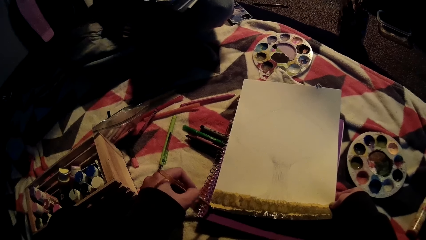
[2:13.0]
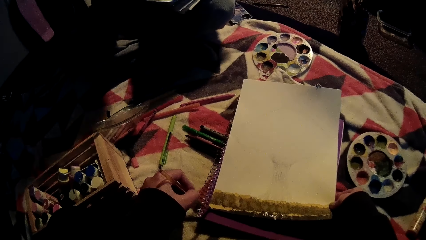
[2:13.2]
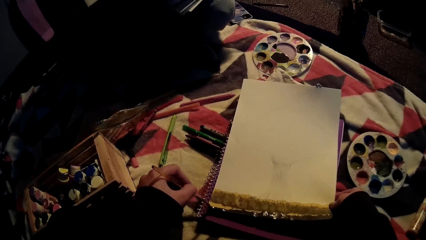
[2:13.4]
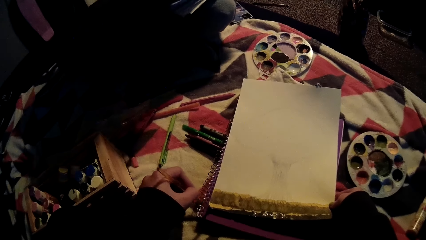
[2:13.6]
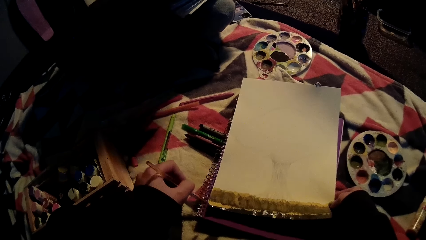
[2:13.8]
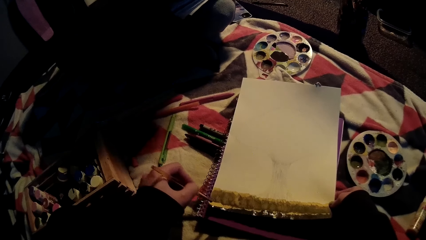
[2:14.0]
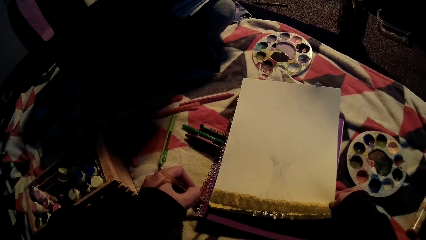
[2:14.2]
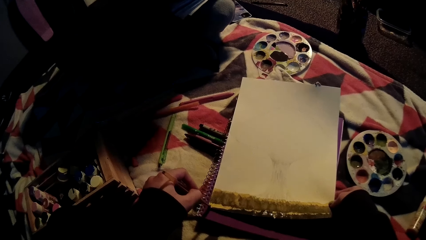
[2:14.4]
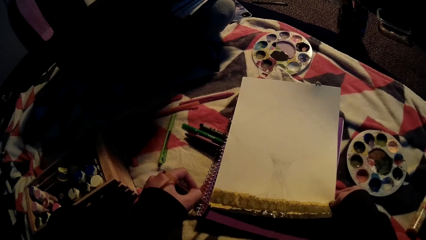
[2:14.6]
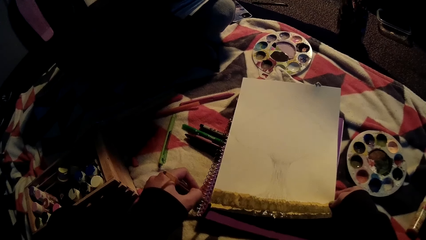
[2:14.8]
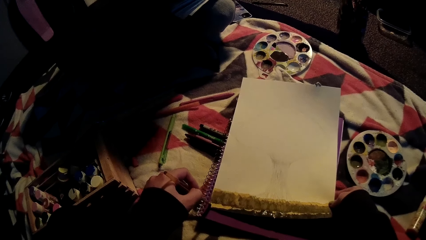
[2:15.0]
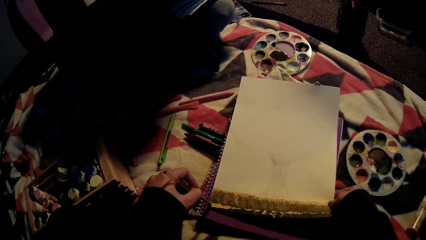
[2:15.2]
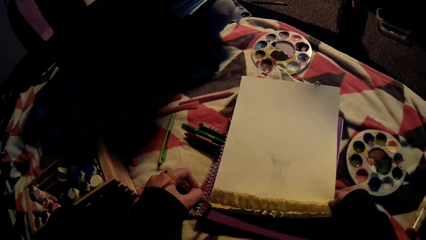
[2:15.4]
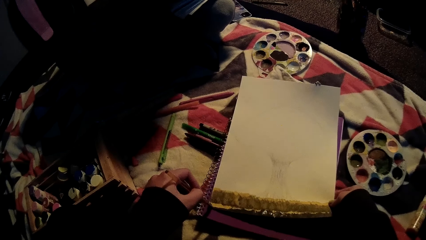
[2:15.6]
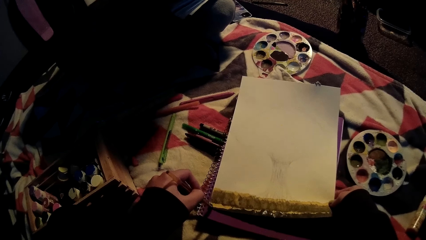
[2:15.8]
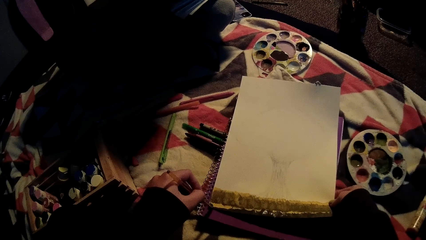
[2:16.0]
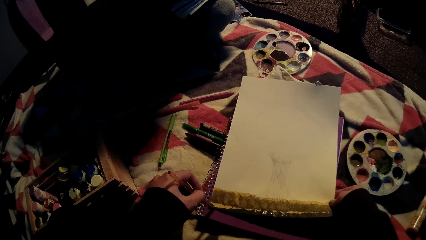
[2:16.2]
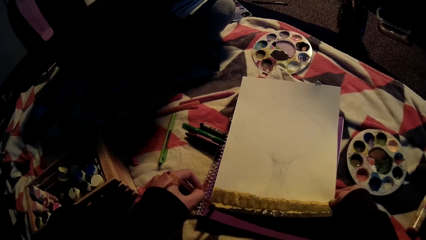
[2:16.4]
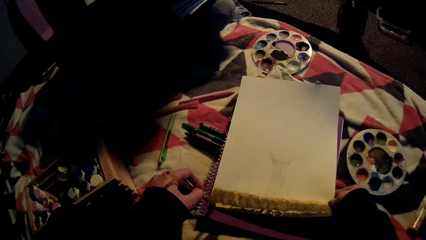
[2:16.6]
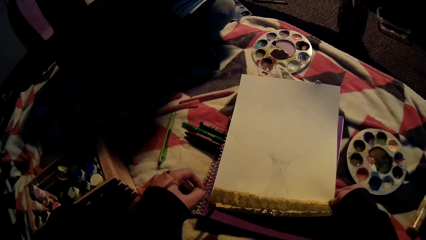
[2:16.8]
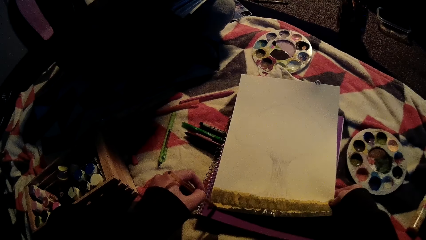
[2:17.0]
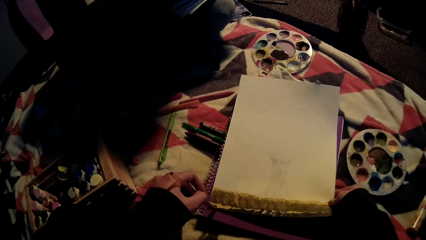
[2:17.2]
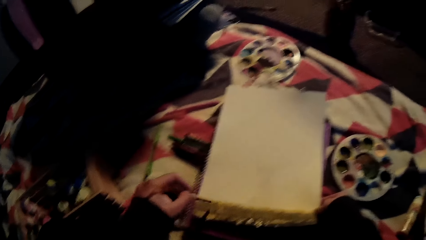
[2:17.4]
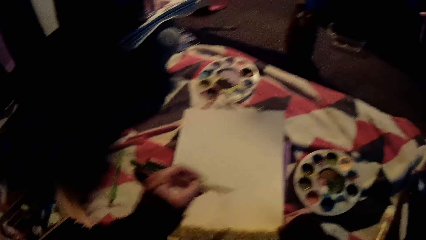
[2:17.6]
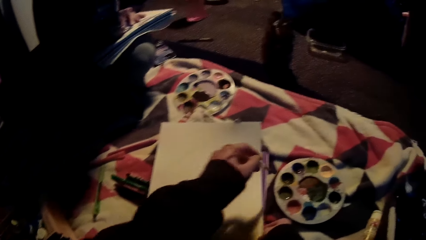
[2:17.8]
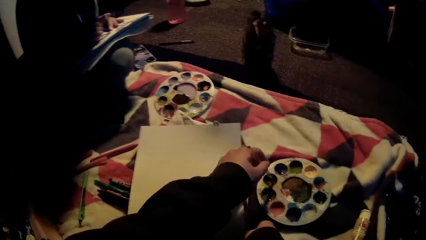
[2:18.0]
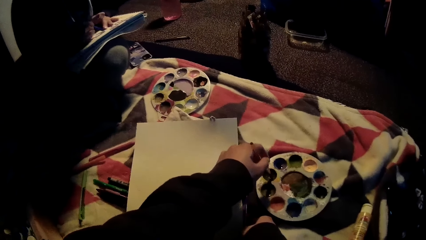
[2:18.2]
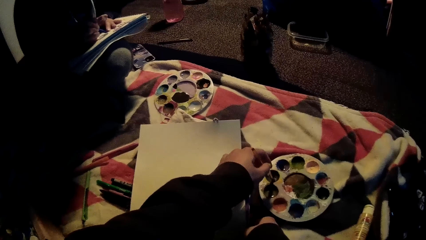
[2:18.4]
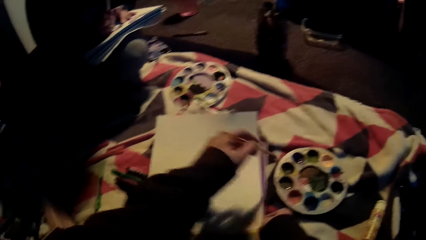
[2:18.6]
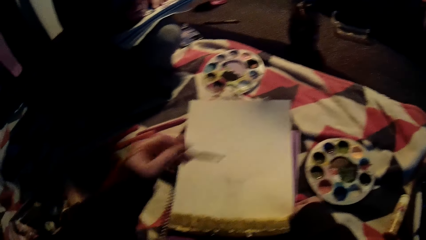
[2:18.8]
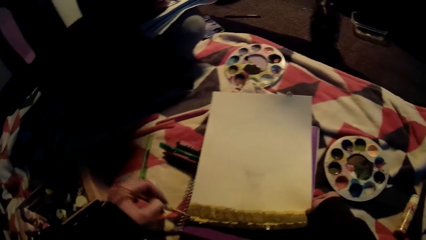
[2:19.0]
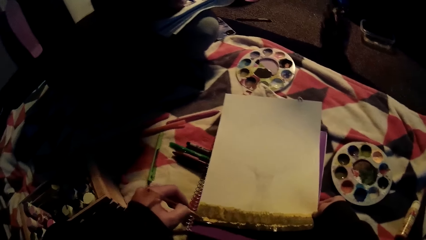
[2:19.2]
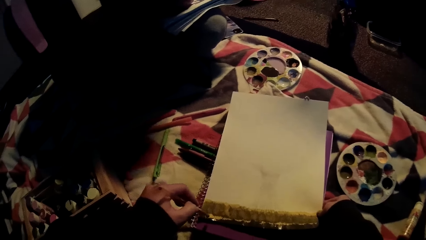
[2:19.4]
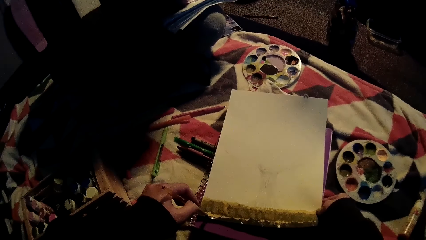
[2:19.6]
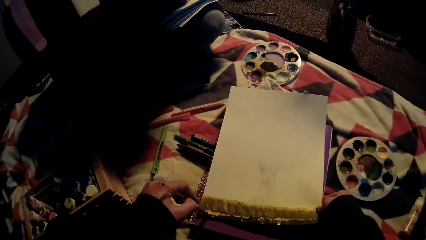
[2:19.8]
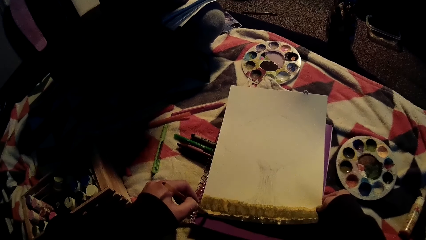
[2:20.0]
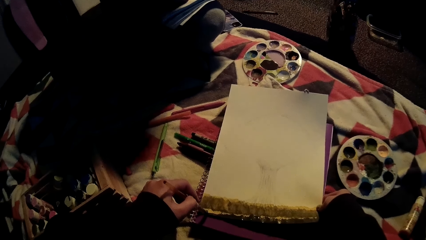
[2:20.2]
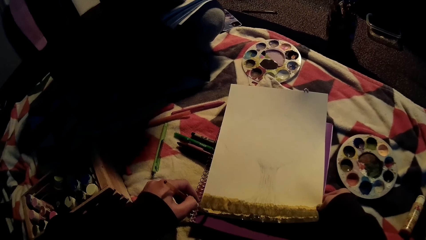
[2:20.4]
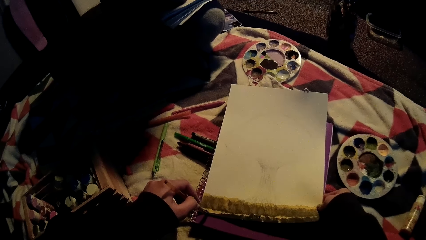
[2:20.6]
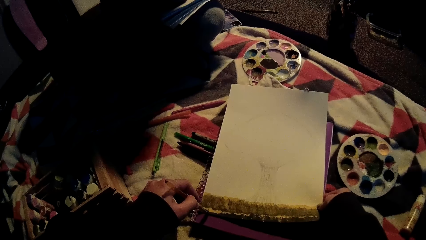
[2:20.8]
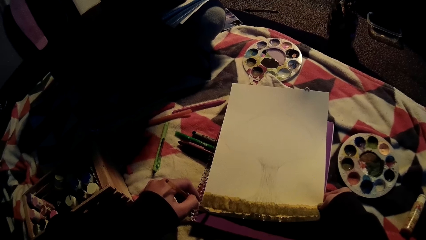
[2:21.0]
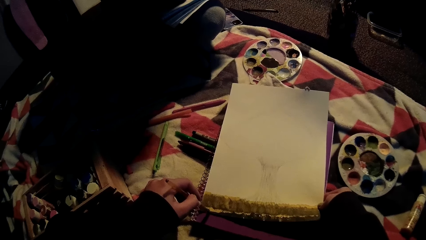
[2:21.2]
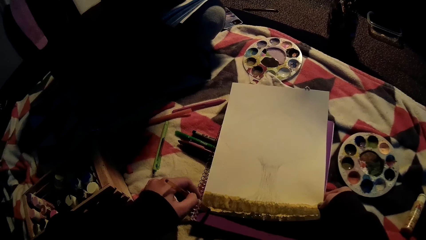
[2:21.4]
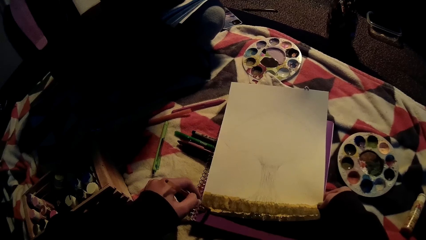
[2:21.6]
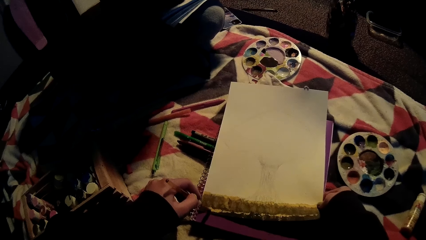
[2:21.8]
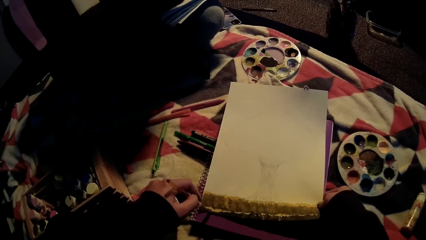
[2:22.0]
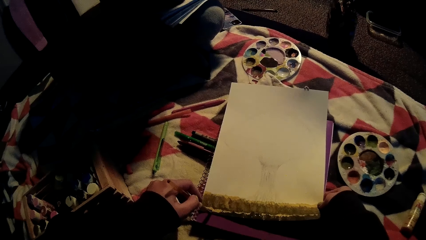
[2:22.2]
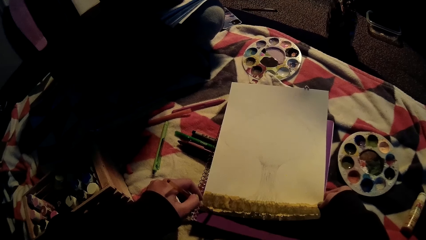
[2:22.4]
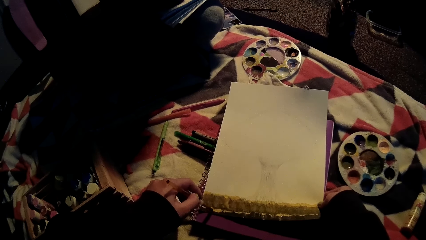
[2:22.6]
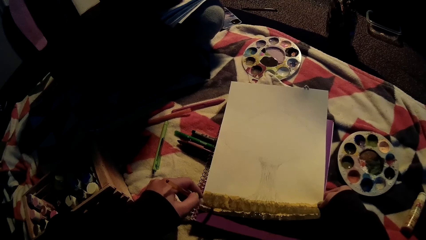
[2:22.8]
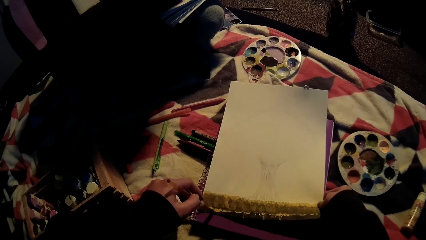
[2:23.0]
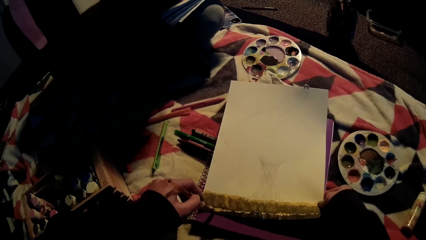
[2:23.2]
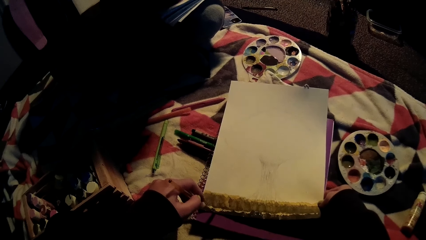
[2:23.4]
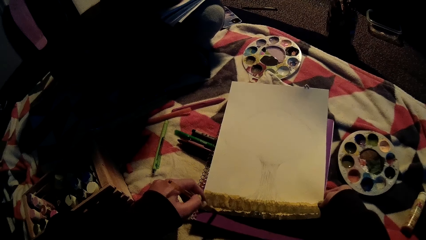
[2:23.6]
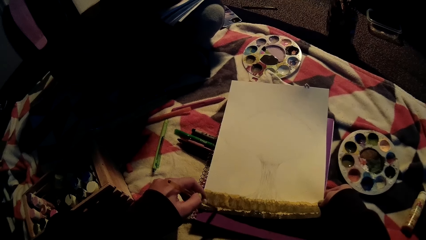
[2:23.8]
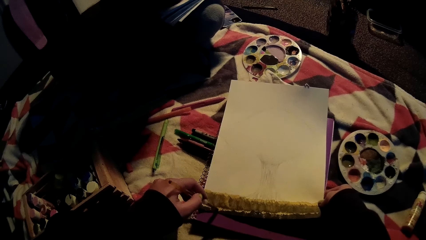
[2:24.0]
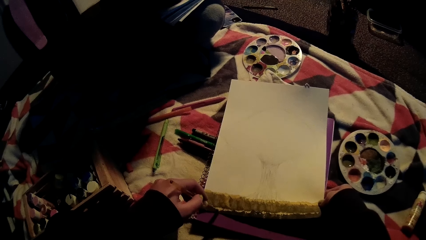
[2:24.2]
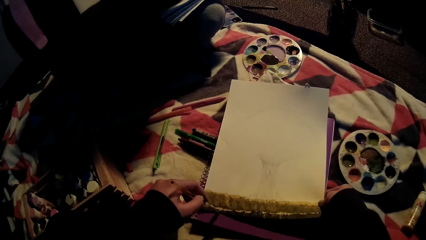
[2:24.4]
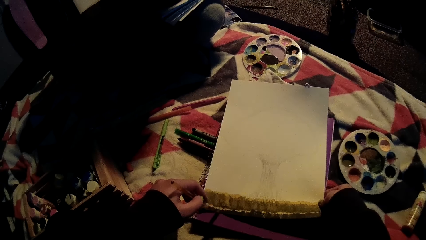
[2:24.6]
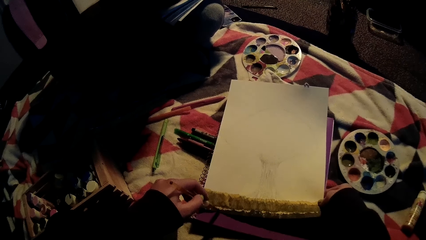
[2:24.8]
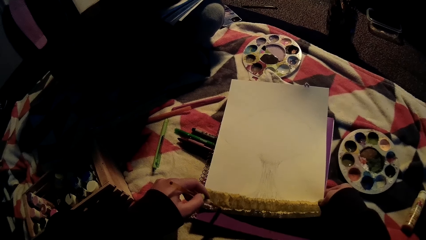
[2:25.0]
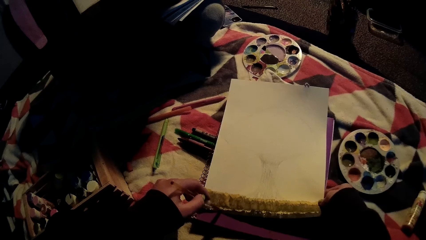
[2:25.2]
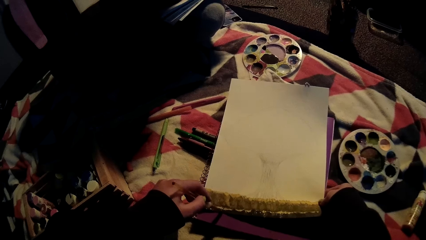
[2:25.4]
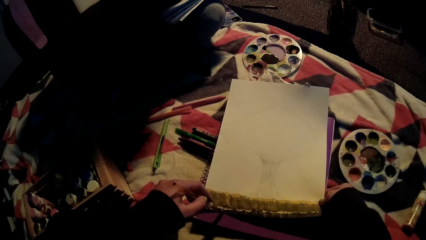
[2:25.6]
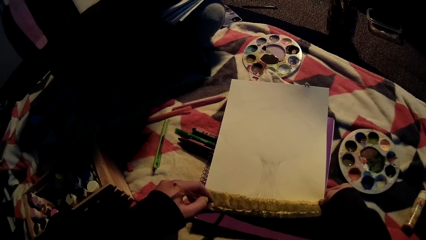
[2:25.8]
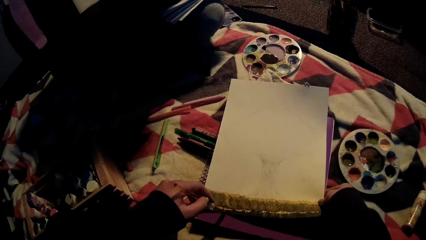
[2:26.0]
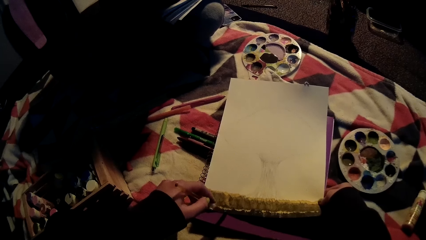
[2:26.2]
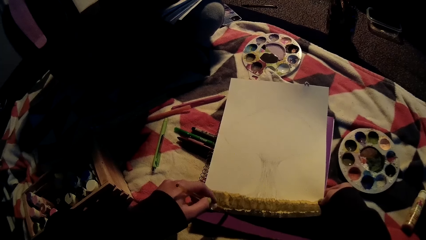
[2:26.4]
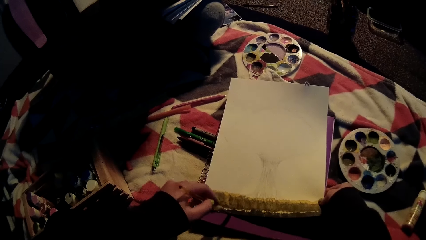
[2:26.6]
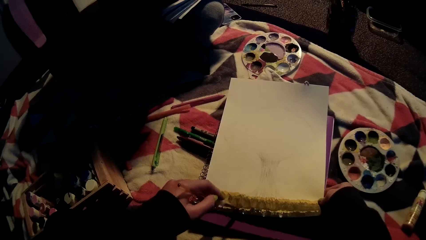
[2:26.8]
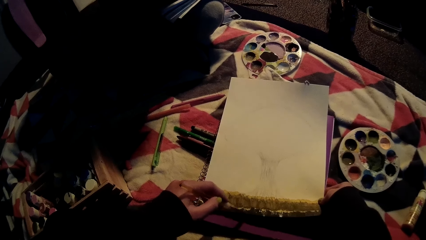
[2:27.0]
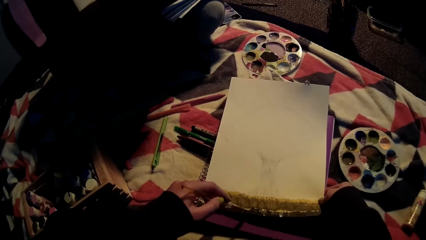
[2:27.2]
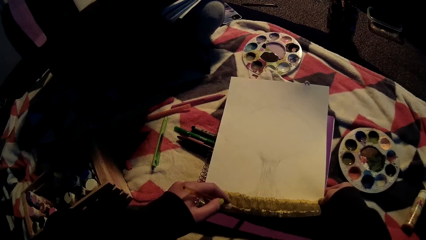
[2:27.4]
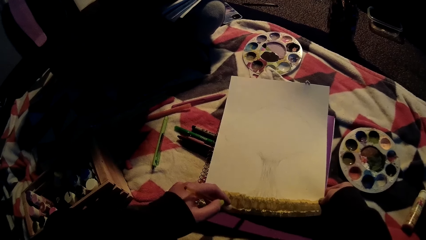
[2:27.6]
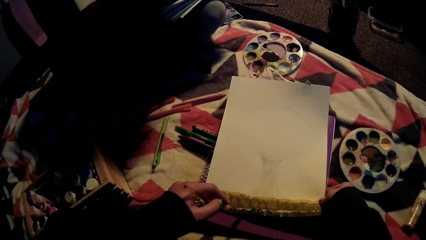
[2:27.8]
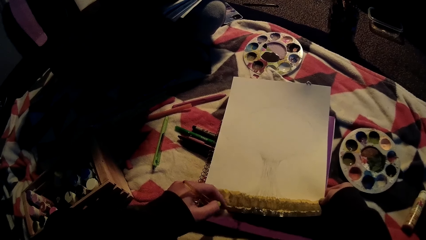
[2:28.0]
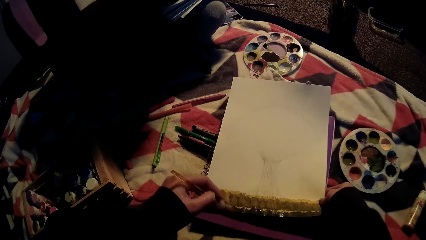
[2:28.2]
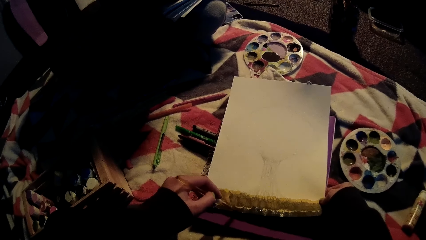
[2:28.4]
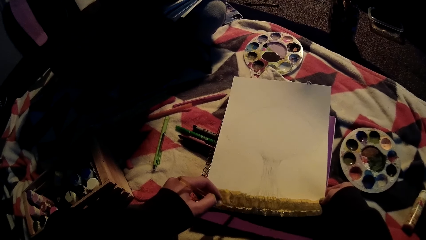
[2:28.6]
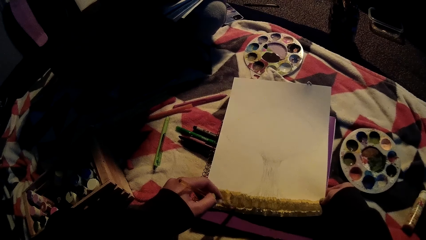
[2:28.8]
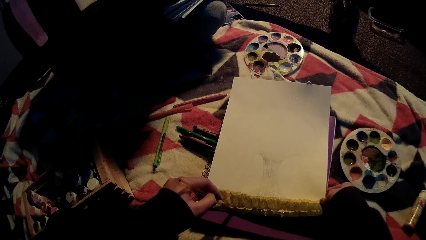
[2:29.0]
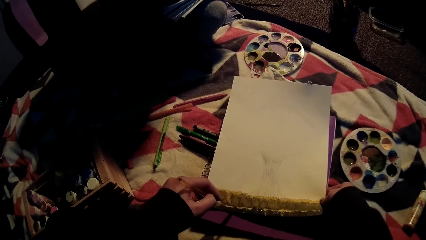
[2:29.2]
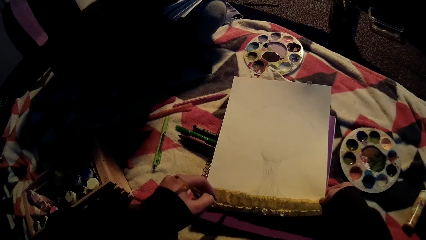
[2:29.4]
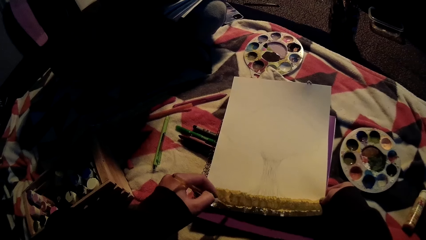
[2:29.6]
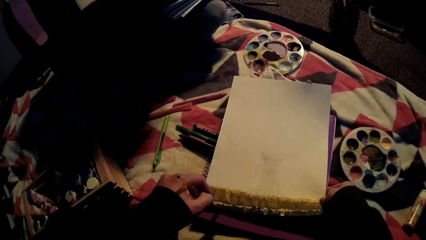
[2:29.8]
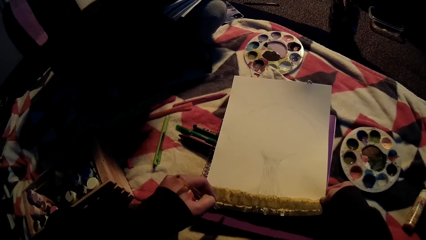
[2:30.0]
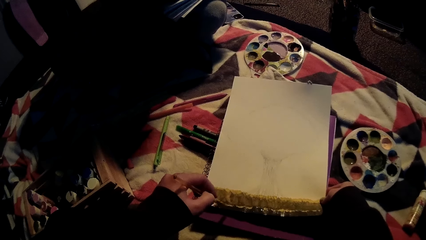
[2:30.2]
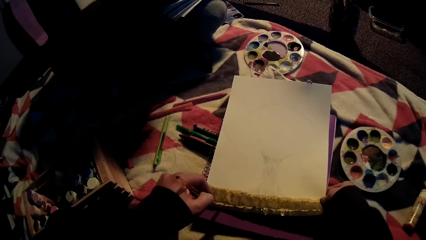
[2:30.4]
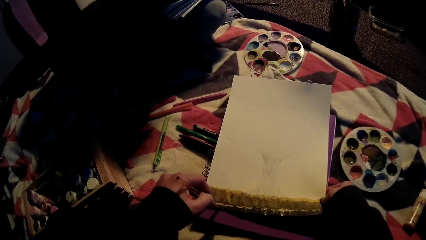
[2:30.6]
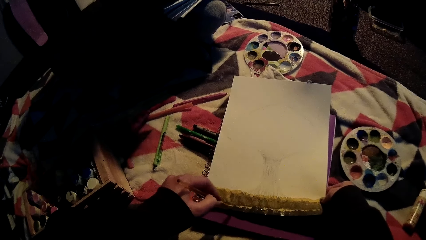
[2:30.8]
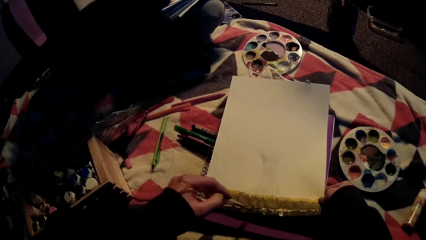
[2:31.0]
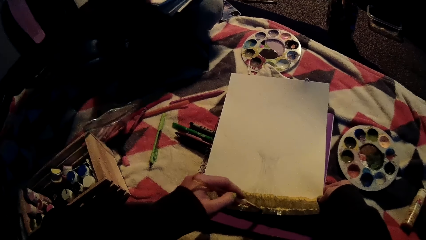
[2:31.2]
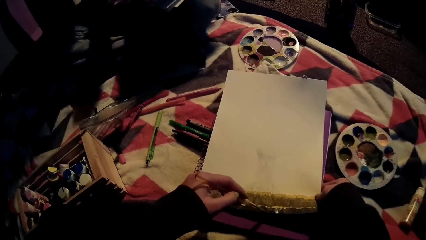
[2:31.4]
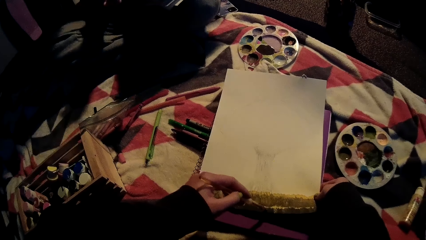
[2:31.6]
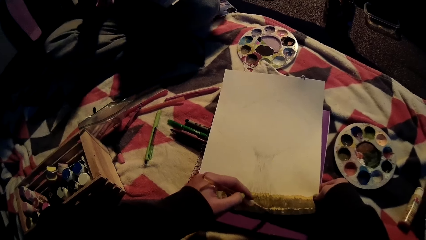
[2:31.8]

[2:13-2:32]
The camera wearer takes paint from a paint palette with the paintbrush in her left hand. She paints the bottom of the piece of paper with the paintbrush in her left hand.
